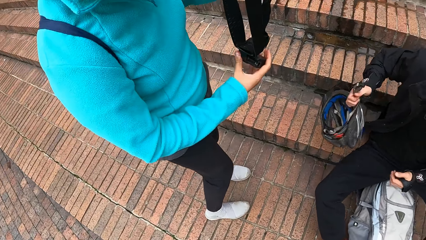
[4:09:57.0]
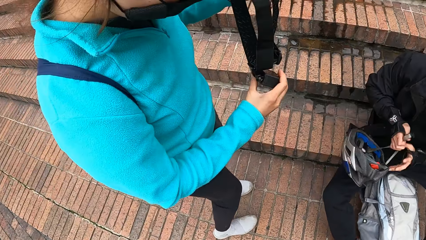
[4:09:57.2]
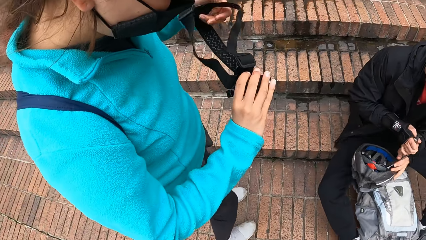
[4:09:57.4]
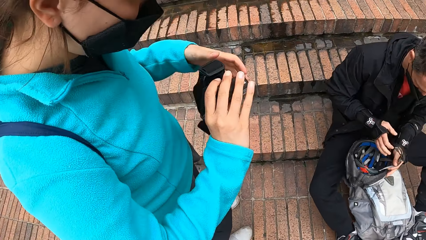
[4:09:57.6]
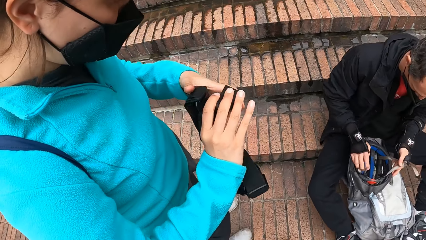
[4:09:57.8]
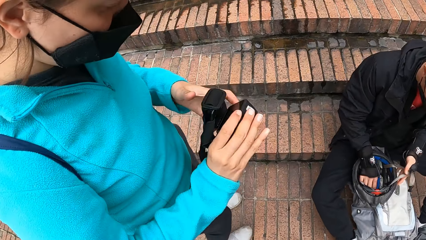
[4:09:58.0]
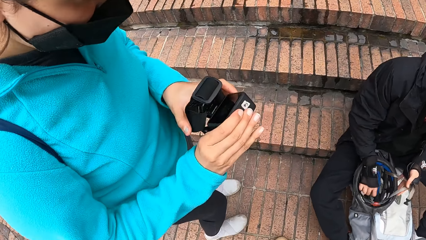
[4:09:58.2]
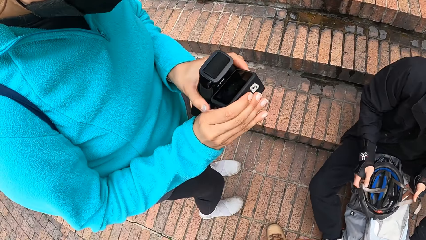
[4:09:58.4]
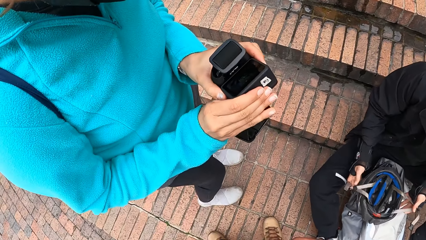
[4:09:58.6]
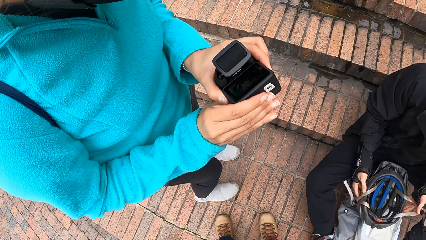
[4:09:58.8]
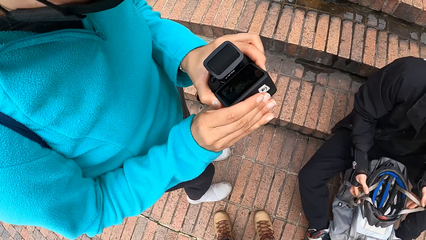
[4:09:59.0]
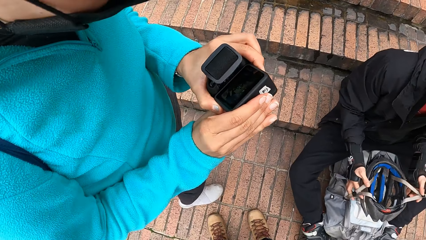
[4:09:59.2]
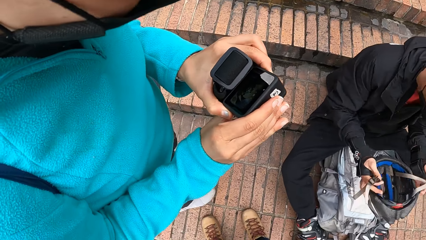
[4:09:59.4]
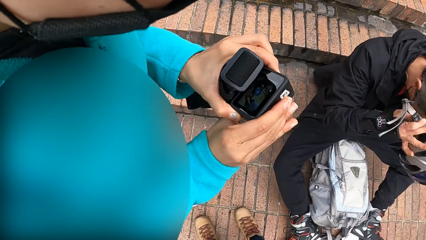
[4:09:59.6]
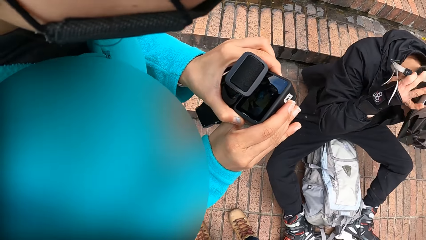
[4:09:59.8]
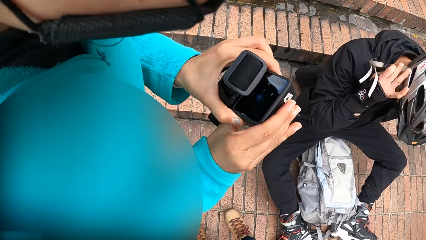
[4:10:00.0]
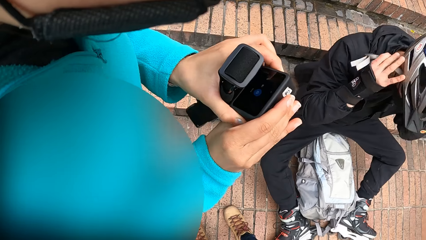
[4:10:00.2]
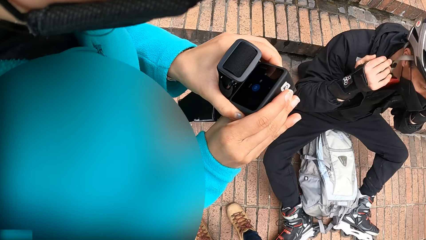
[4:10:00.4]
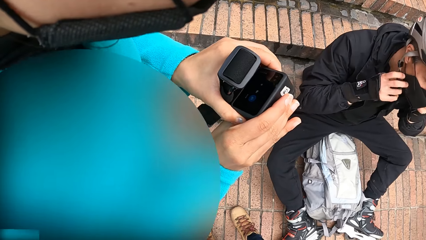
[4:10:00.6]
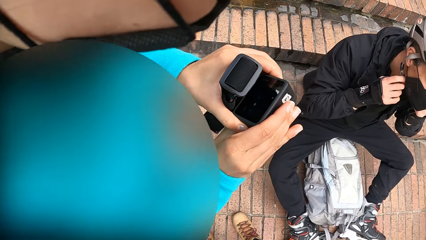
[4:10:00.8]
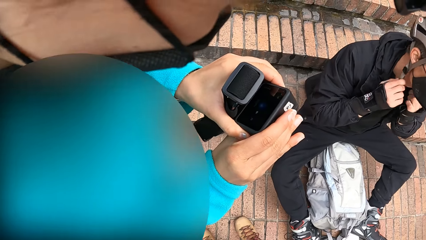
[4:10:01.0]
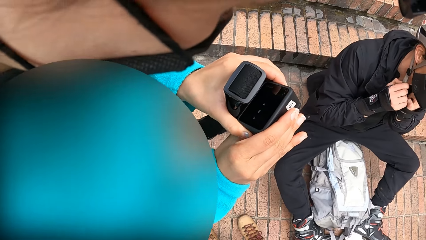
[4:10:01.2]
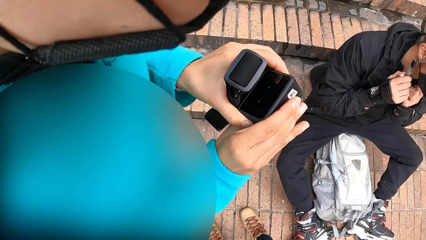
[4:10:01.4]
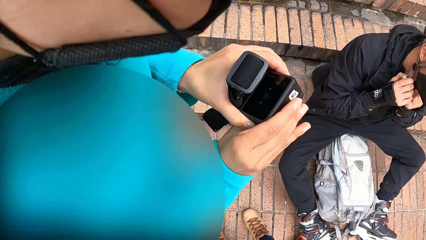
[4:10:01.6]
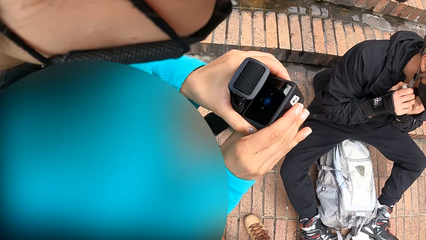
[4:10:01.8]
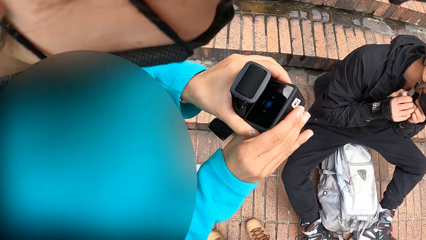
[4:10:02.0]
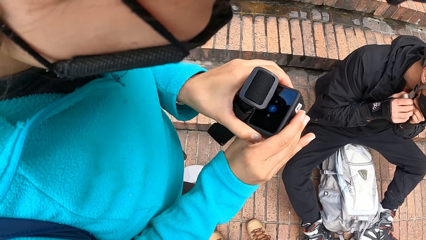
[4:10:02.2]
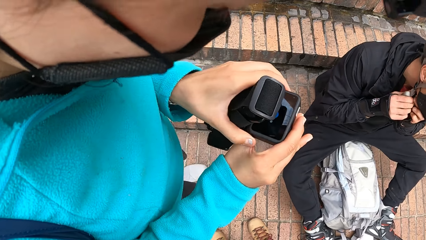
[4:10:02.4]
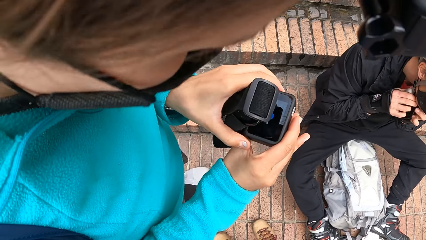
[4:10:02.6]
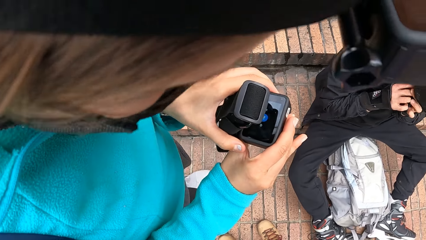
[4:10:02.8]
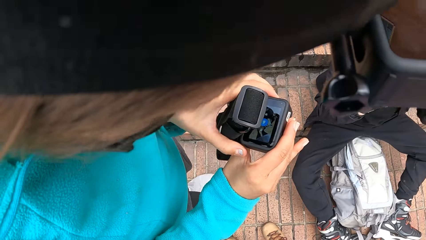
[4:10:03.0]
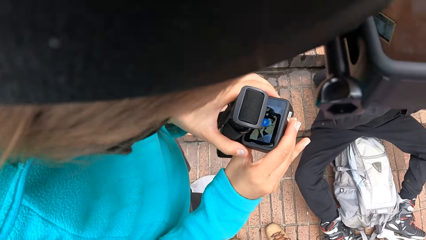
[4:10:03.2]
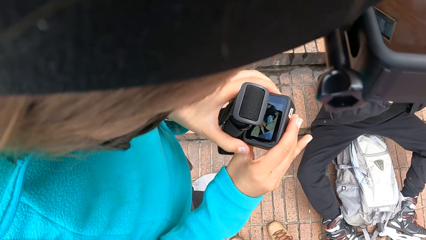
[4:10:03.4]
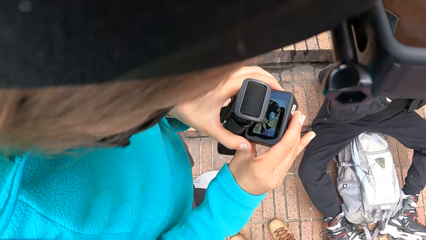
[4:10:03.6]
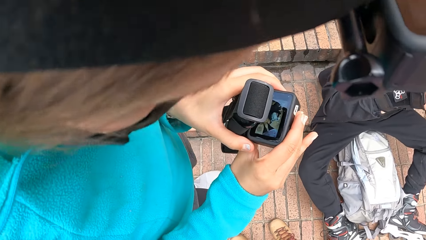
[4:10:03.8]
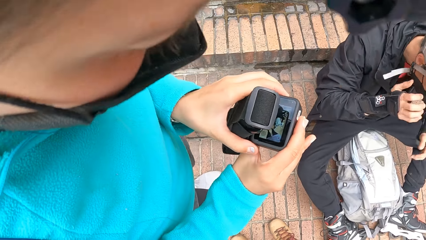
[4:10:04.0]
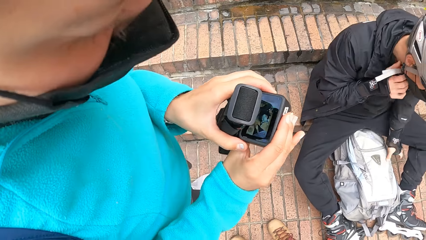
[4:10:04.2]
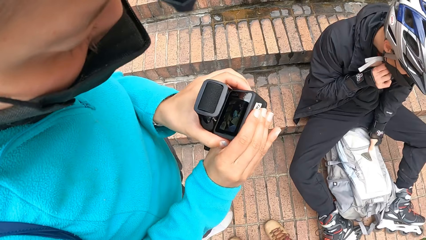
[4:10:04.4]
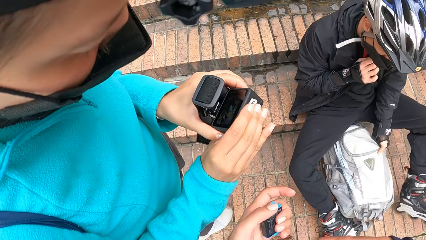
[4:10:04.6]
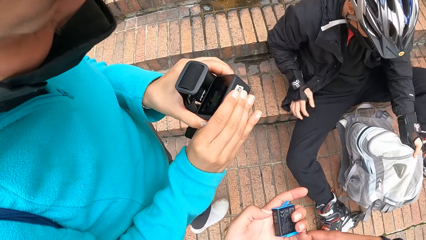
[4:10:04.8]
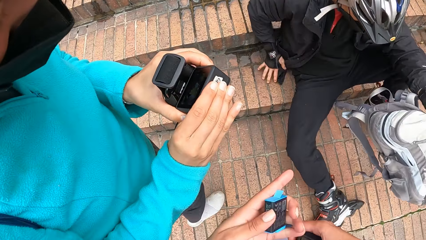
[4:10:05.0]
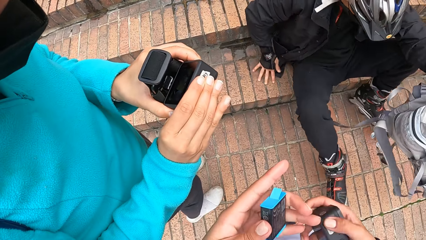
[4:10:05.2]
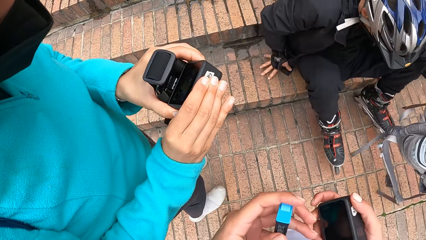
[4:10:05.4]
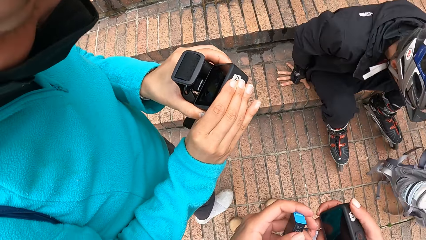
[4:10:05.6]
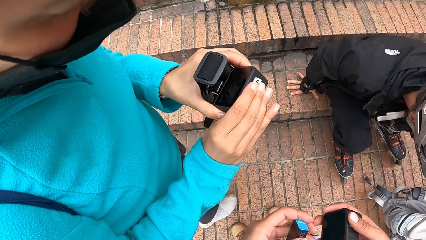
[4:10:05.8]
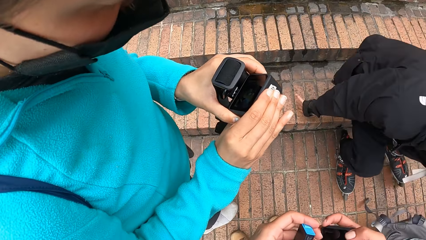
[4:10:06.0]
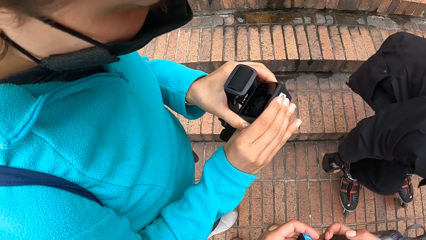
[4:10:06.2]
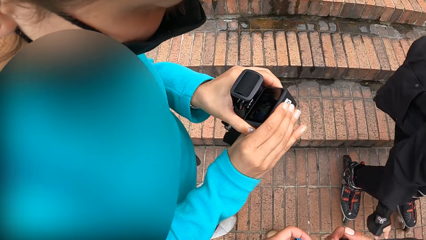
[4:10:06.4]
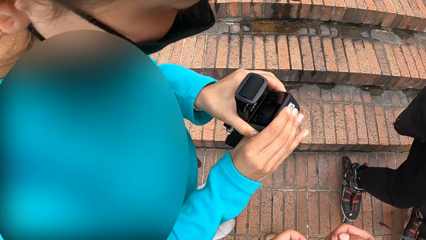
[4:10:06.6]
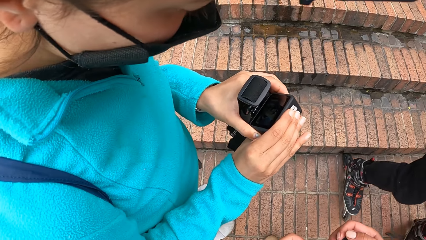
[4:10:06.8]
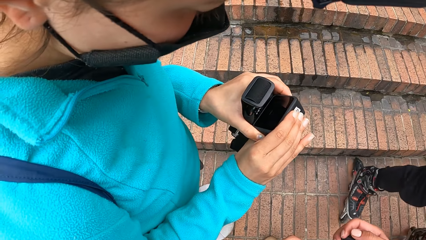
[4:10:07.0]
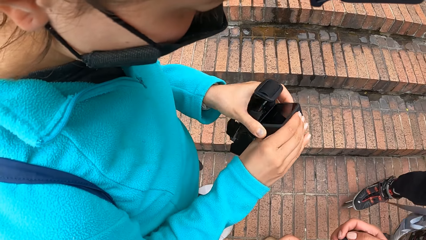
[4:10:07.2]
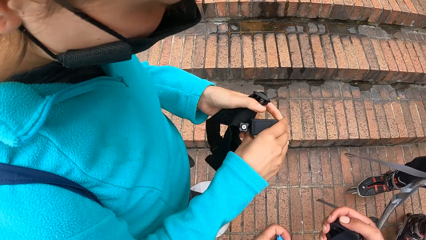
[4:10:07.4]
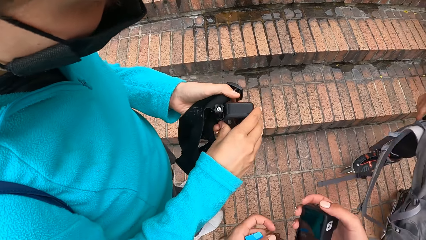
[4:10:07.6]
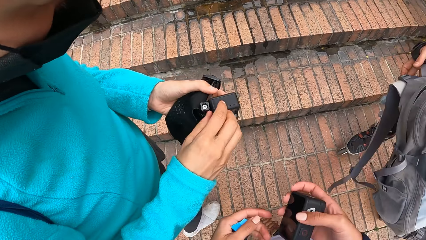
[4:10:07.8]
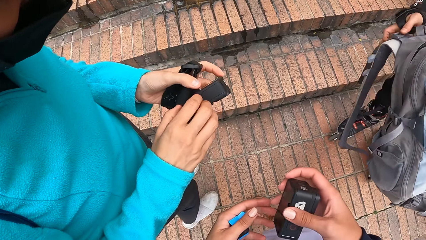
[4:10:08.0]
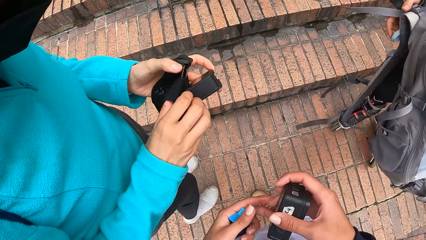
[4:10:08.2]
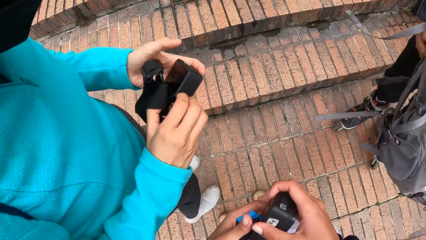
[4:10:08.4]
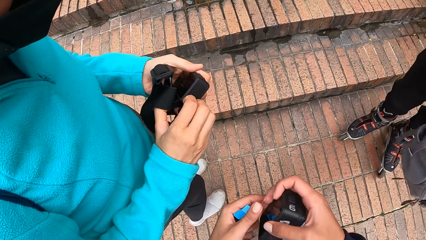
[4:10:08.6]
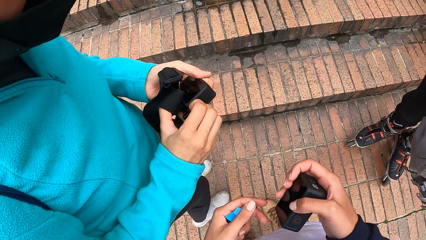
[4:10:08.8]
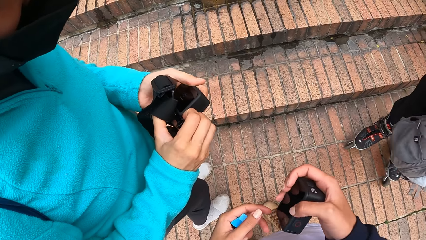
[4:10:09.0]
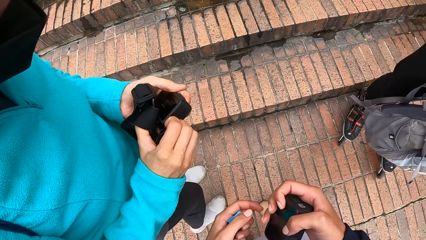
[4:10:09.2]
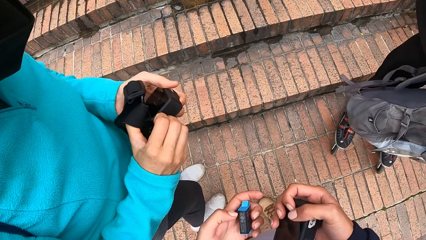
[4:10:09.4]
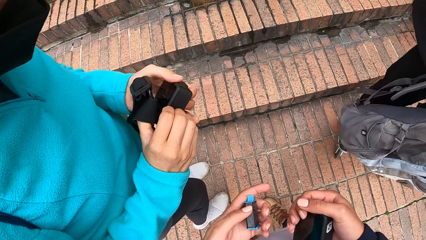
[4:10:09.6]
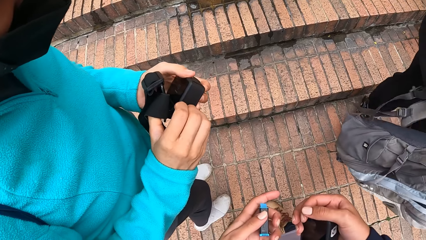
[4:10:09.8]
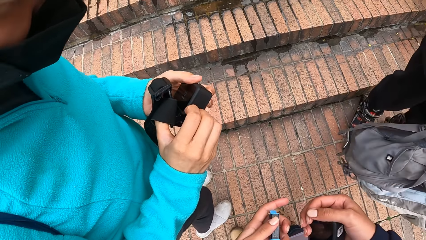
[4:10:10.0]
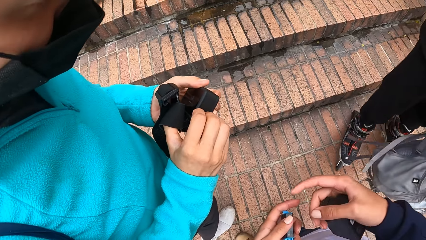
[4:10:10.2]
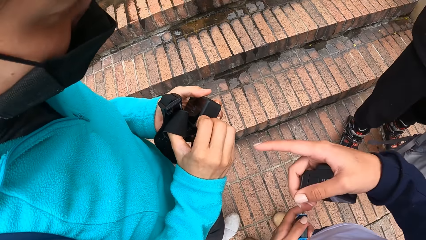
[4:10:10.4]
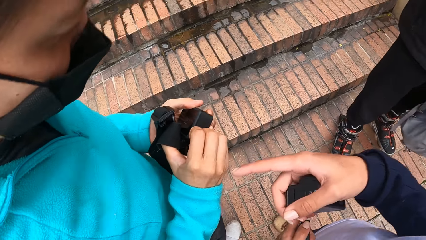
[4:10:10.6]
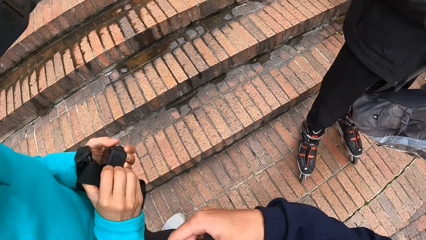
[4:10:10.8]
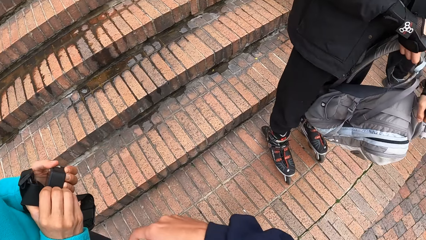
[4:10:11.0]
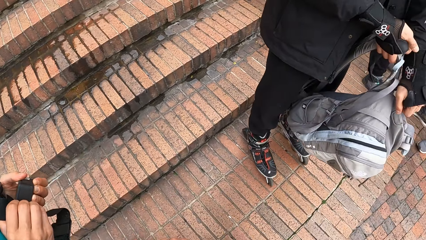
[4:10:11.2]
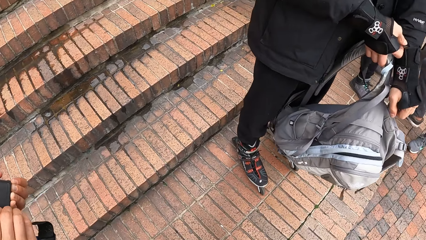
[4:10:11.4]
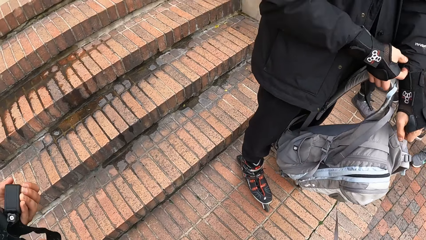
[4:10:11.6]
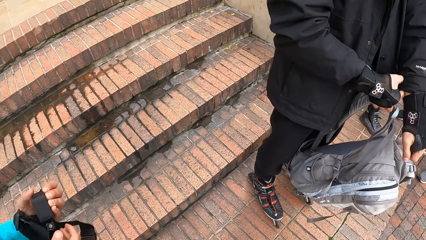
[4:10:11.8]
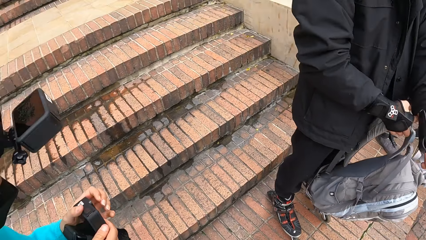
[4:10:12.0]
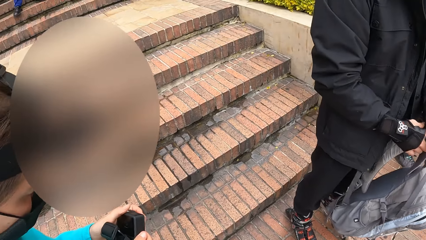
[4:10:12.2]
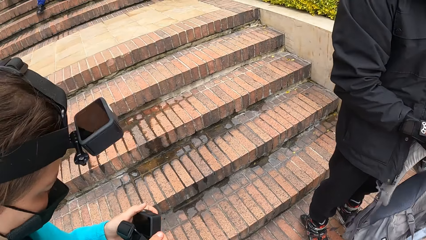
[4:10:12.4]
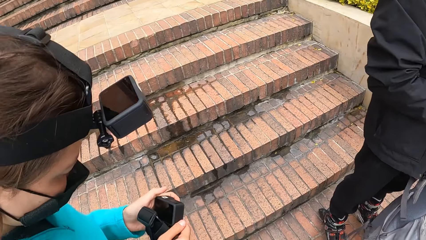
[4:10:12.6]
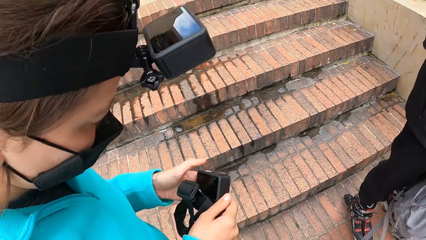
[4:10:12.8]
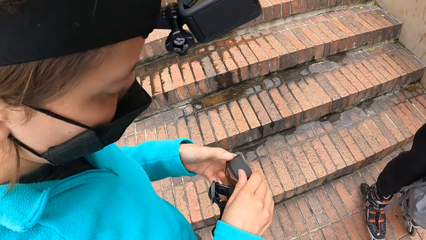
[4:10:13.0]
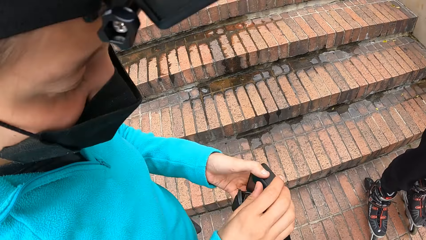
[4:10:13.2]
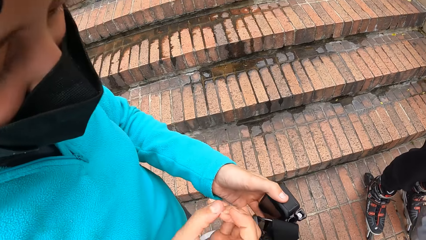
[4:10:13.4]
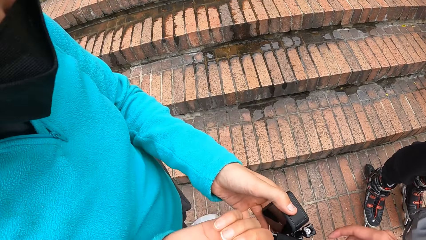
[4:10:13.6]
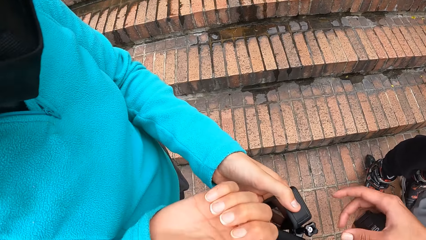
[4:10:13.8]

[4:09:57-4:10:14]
The man picks up the helmet on the pavement with his right hand. A woman adjusts a camera with both hands. The man adjusts the clip in the helmet with his right hand. The man wears the helmet on his head with both hands. The woman holds the camera. The man clips the helmet with both hands. The man picks up the bag on the pavement with his left hand. The man stands up from the pavement.
